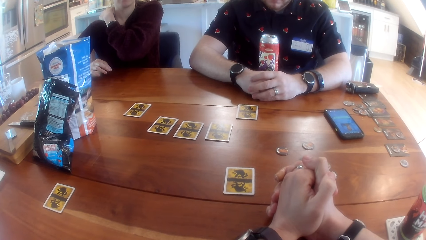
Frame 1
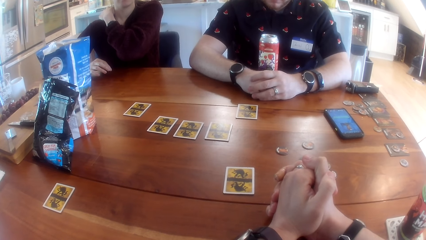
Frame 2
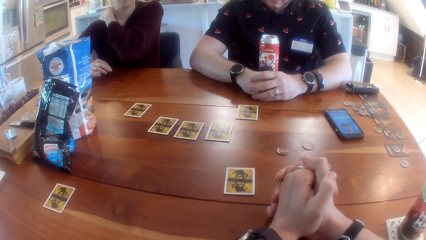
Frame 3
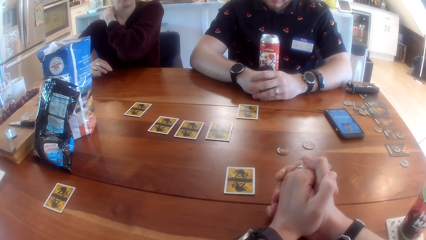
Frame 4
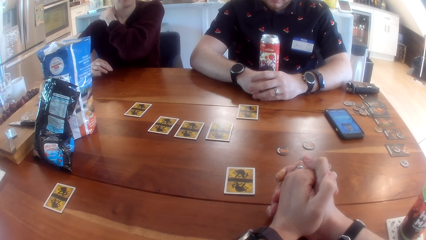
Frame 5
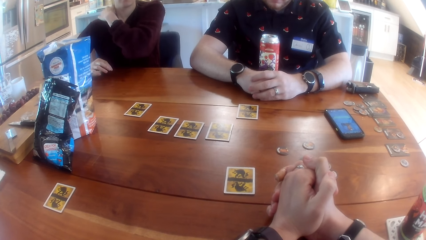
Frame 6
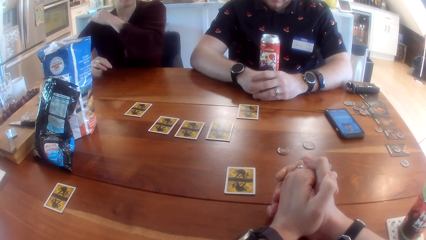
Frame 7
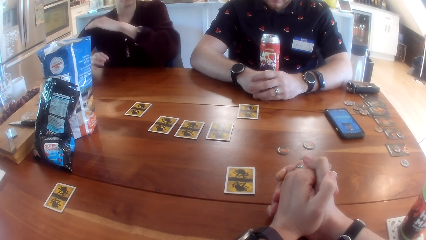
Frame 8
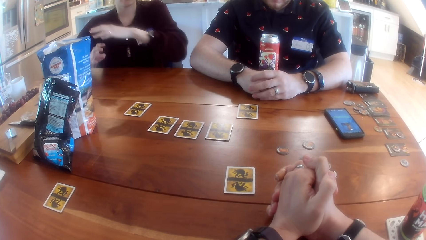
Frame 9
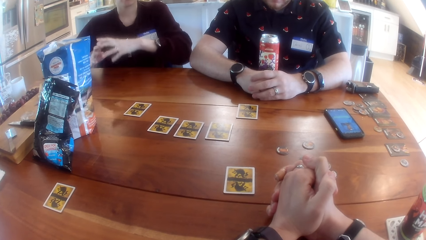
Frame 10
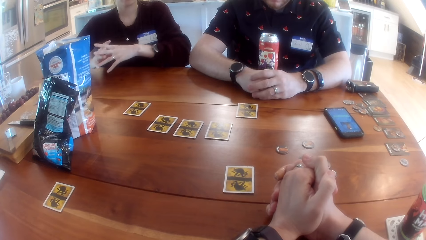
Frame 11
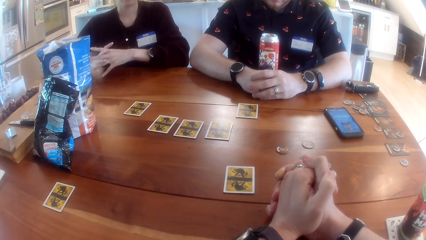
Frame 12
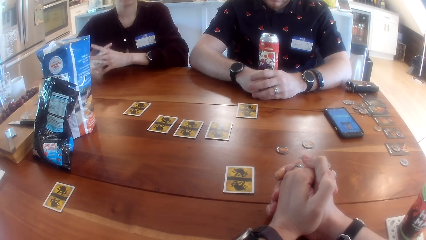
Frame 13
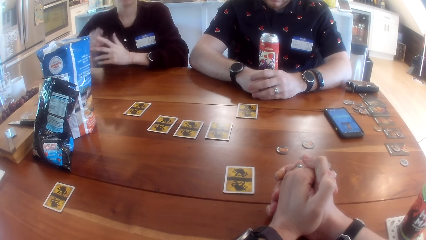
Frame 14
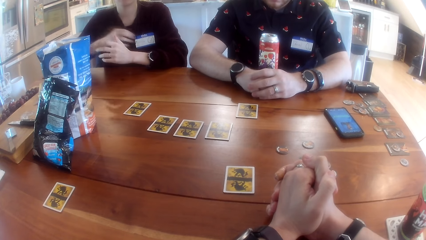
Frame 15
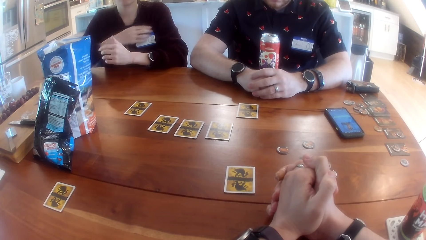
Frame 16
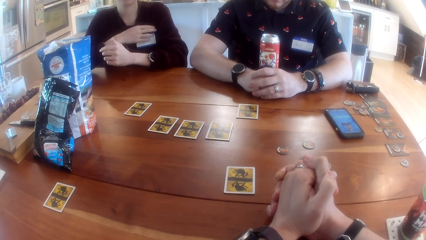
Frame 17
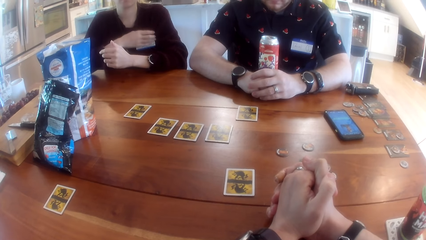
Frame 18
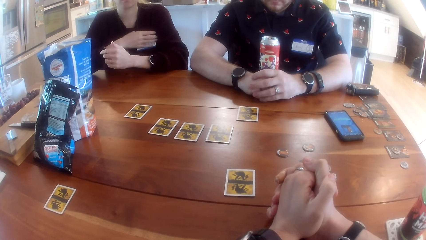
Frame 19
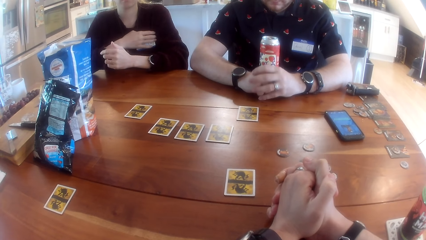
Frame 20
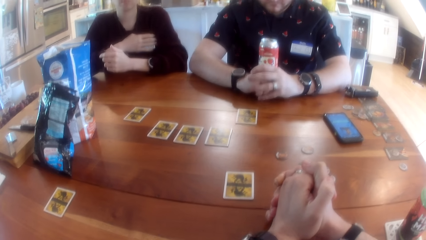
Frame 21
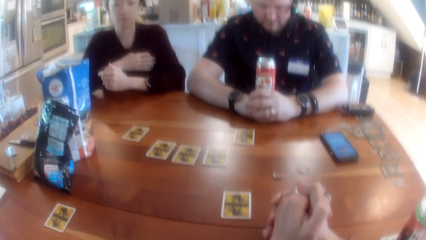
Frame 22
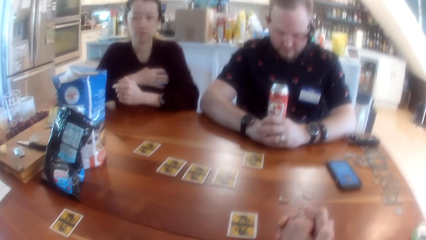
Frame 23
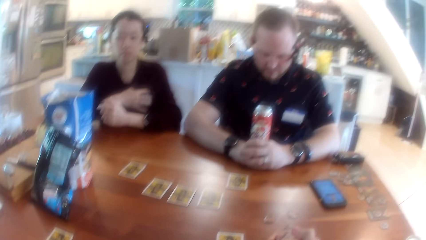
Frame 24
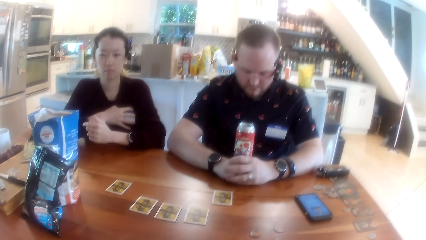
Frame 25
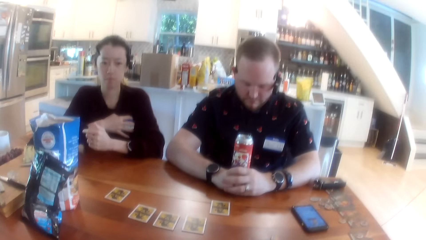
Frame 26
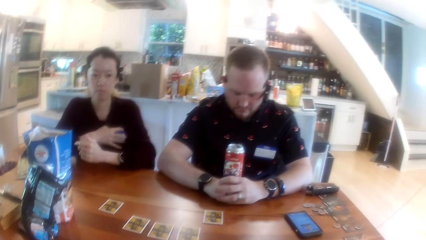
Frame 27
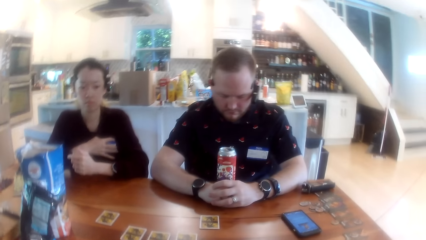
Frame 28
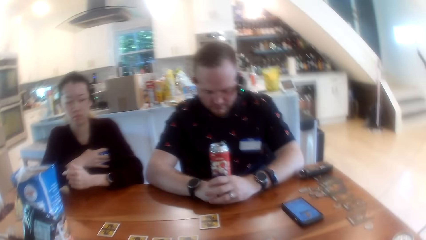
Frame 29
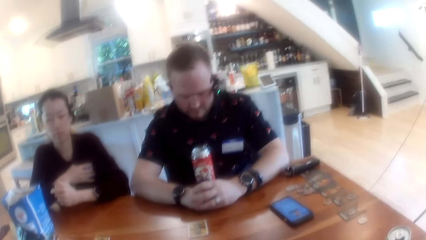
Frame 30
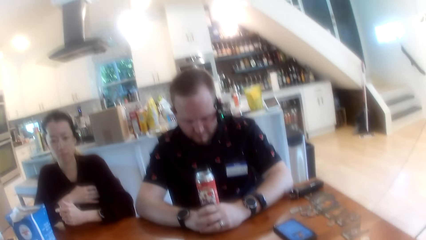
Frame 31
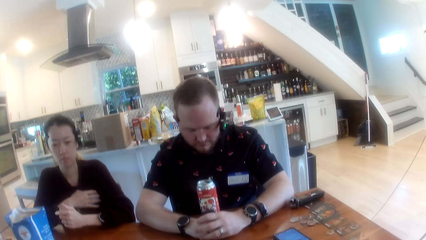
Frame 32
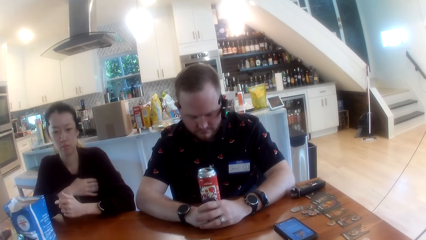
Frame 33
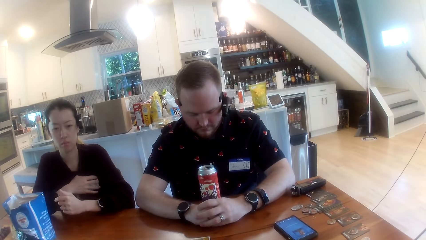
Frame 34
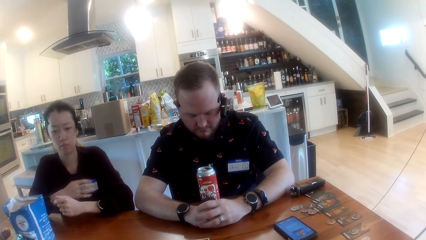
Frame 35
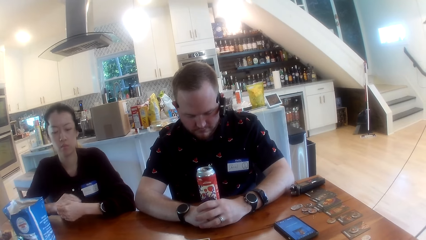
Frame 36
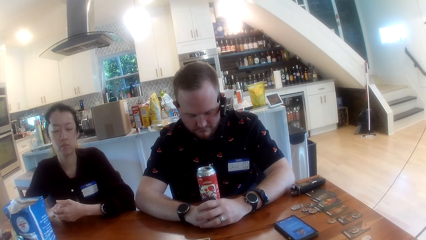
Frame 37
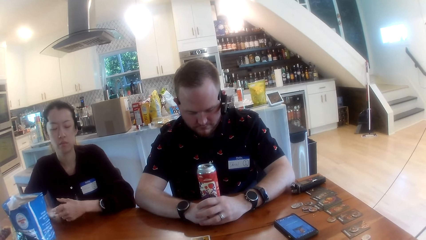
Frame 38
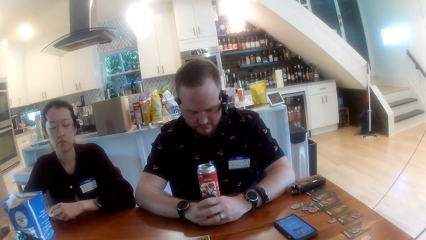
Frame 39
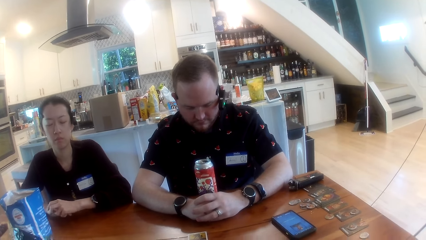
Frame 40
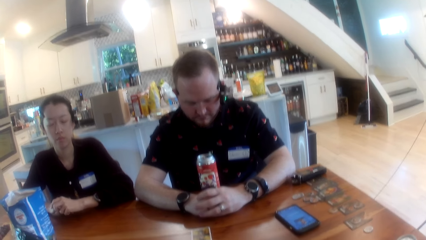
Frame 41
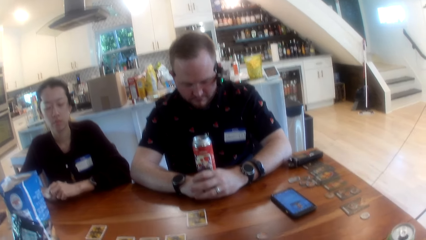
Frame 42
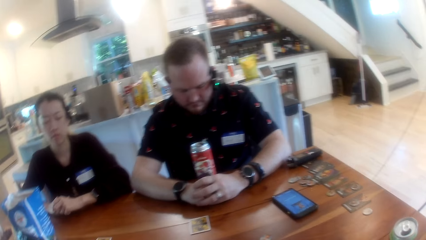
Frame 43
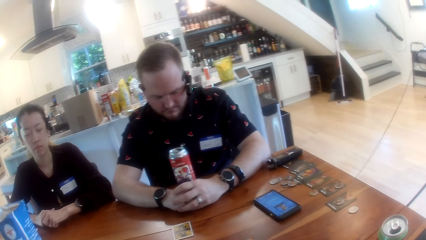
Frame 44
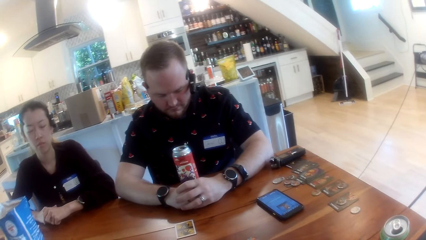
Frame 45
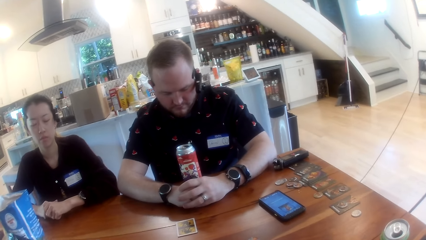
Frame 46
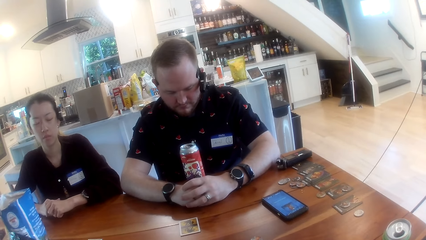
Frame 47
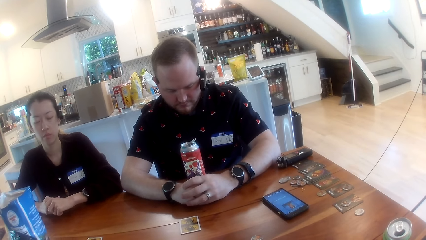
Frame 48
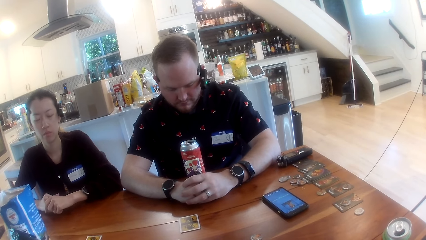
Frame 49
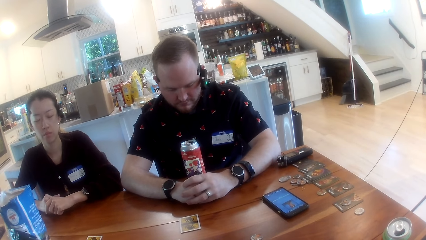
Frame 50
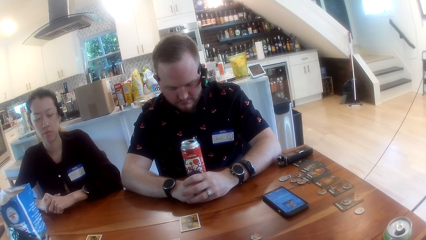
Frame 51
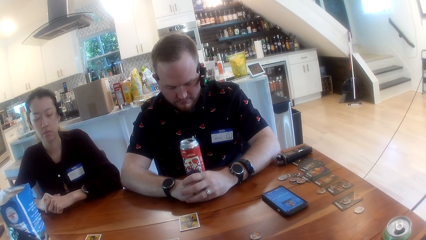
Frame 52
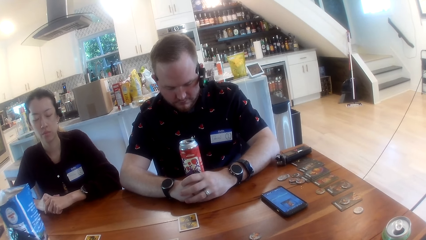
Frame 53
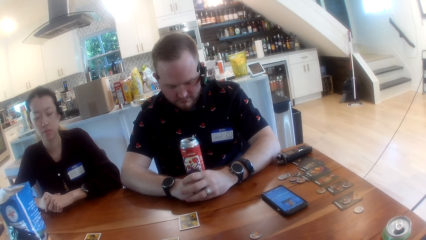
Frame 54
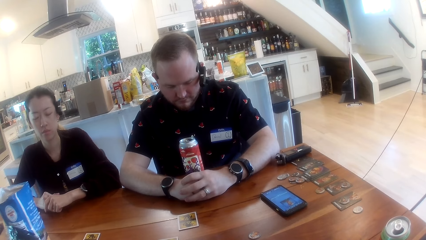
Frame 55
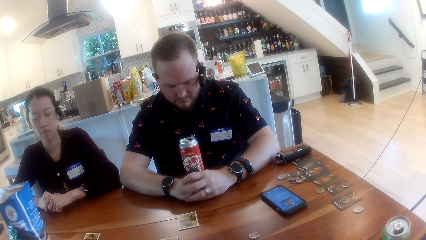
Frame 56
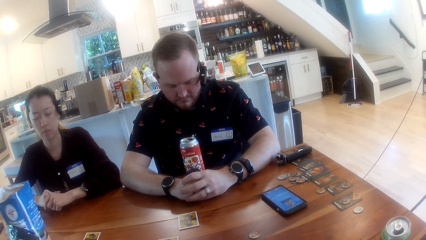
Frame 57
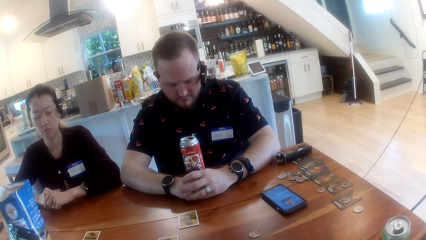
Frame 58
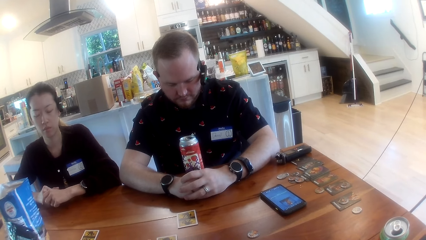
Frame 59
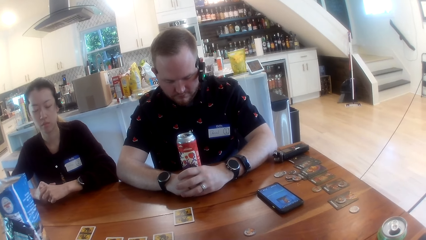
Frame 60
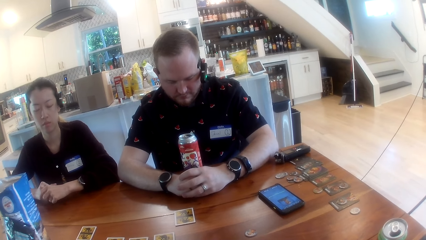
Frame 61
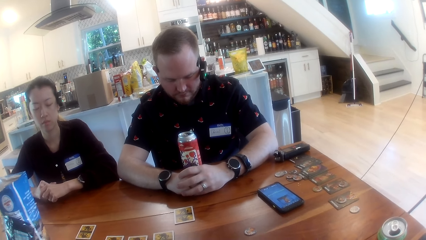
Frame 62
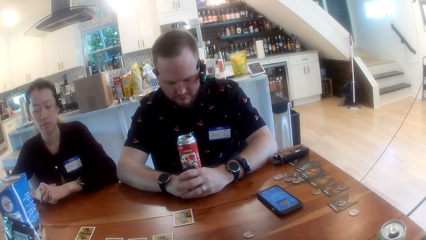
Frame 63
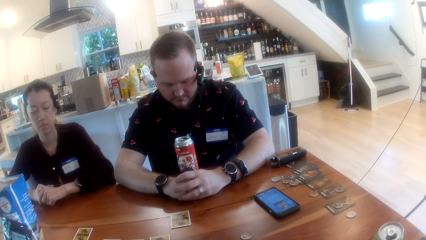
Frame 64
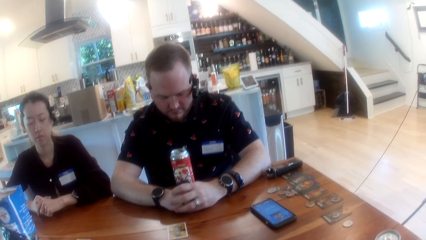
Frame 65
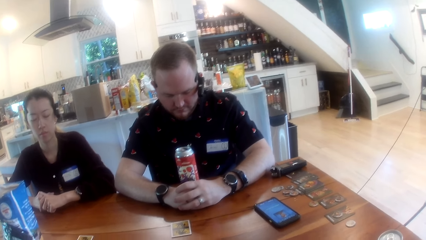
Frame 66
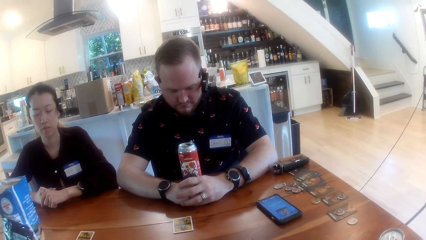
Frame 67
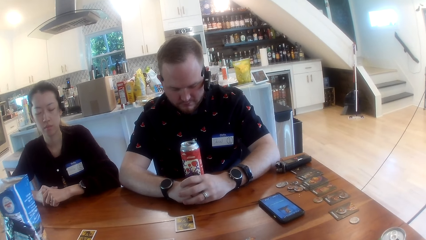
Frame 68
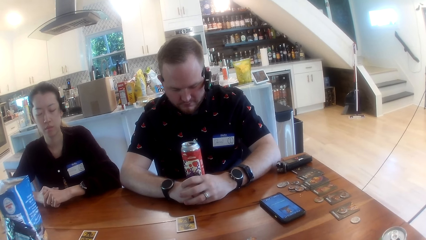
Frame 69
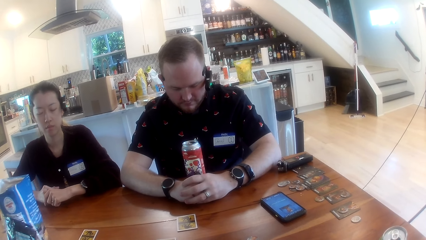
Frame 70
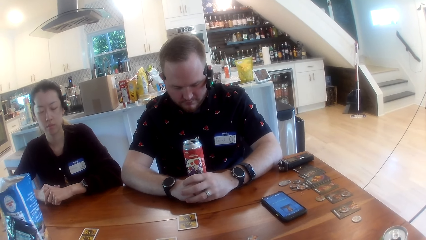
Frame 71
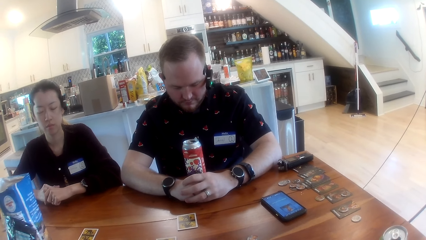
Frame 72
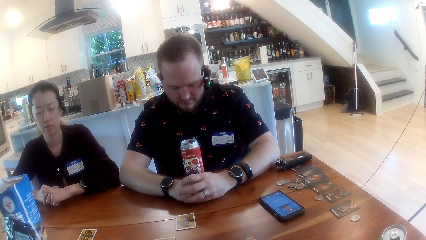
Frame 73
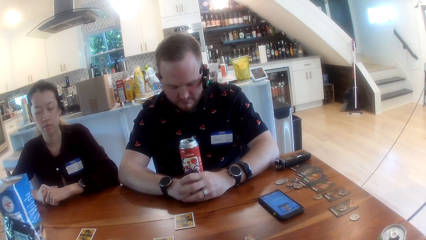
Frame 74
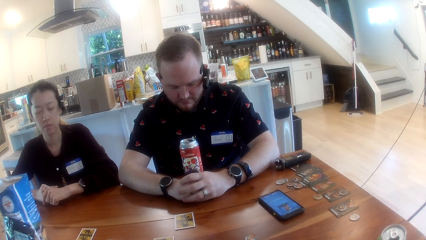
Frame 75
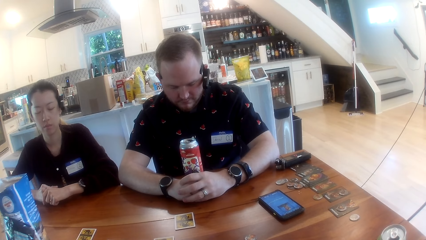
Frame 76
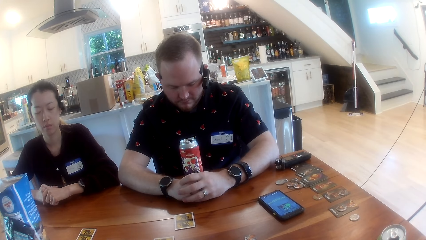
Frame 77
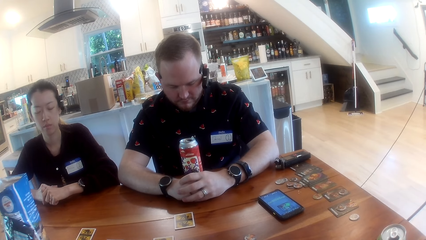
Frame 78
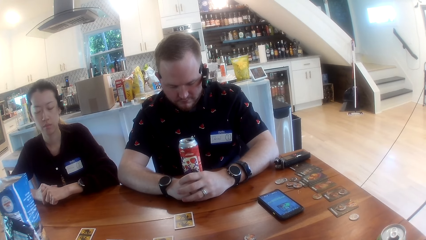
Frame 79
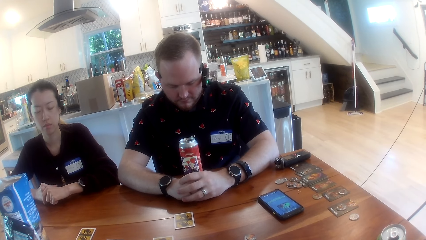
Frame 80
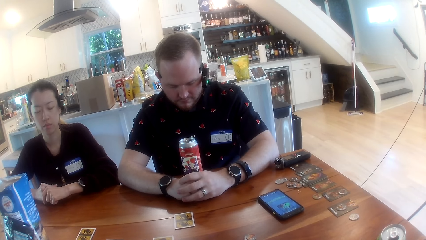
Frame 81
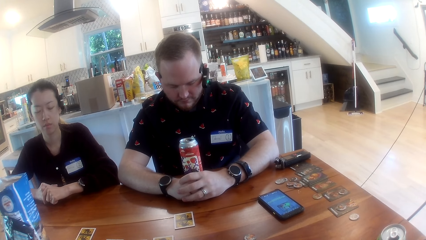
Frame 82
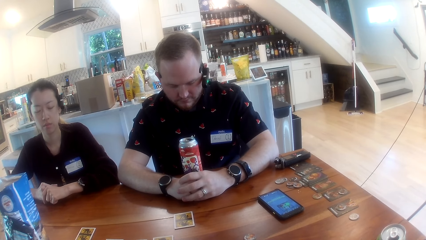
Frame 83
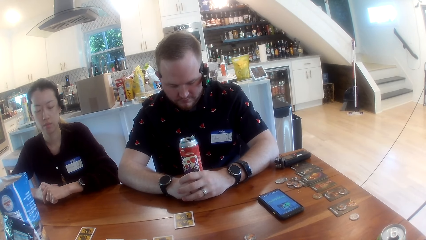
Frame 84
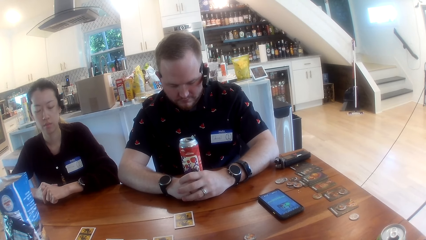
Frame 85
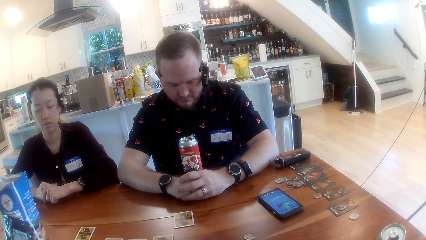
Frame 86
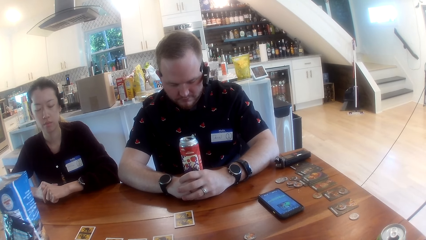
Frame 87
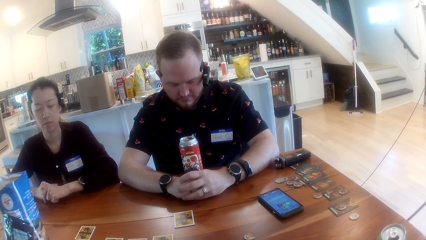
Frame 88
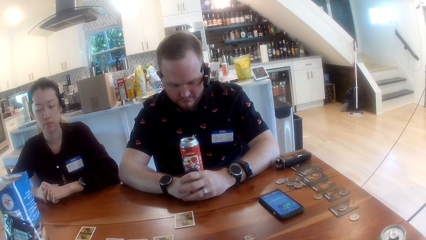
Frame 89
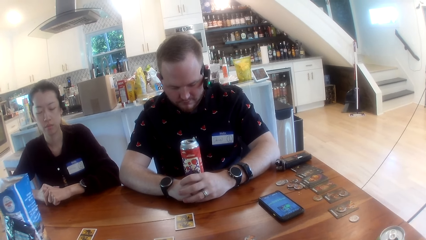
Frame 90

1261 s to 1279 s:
A lady puts down her hand and scratches her shoulder. The camera wearer looks around the room. They listen to the music.
